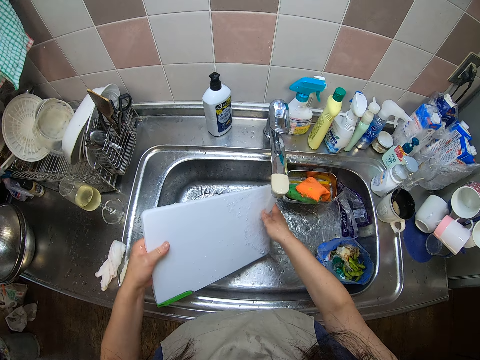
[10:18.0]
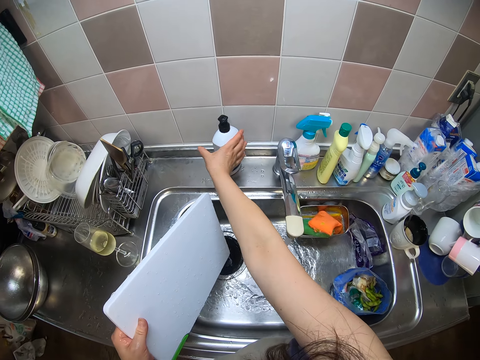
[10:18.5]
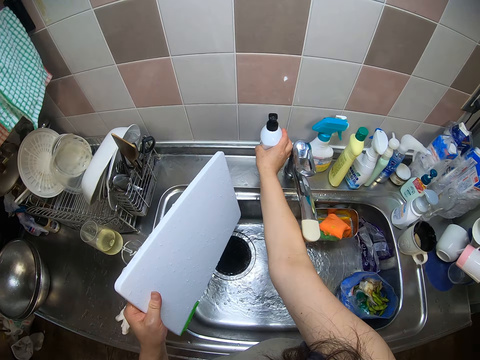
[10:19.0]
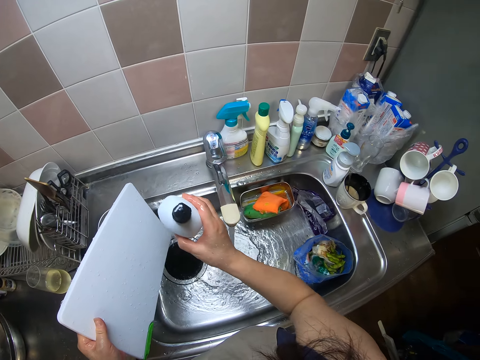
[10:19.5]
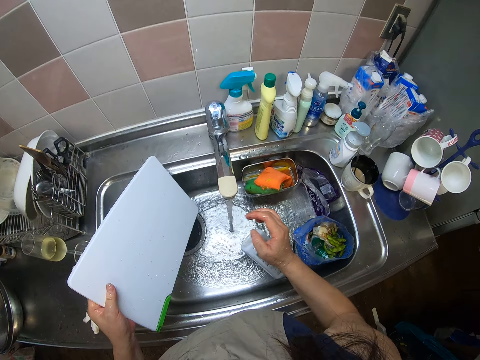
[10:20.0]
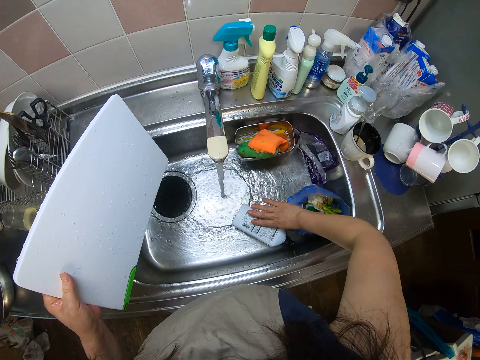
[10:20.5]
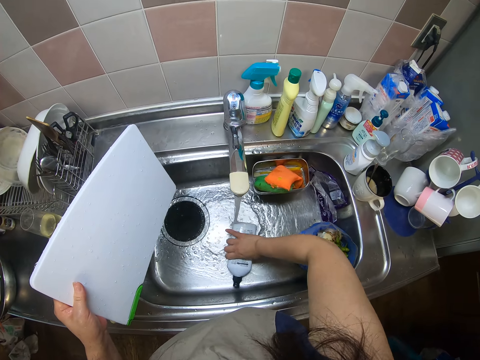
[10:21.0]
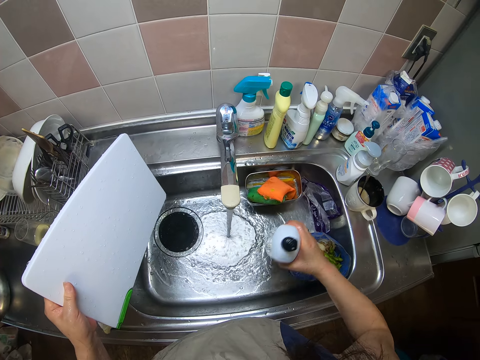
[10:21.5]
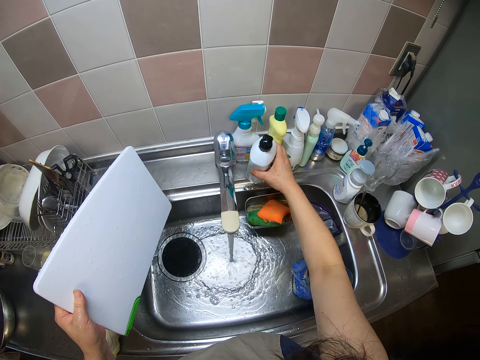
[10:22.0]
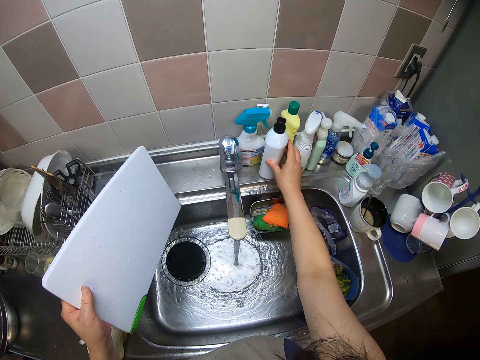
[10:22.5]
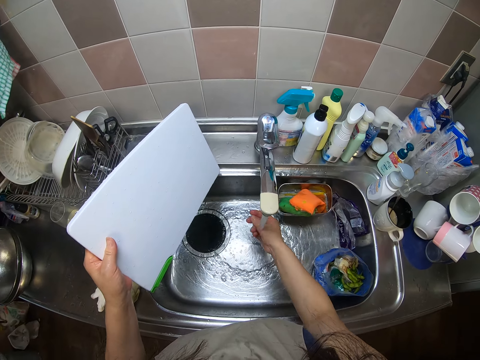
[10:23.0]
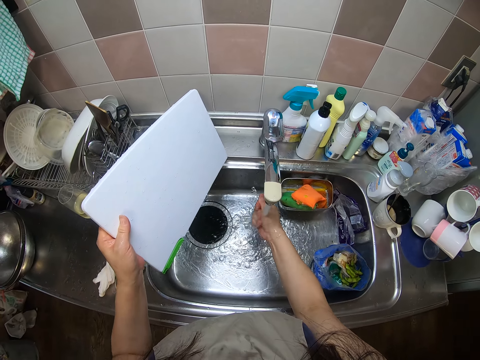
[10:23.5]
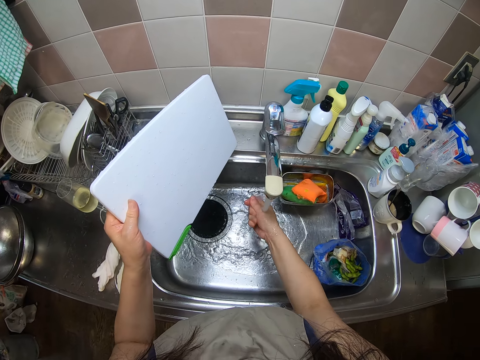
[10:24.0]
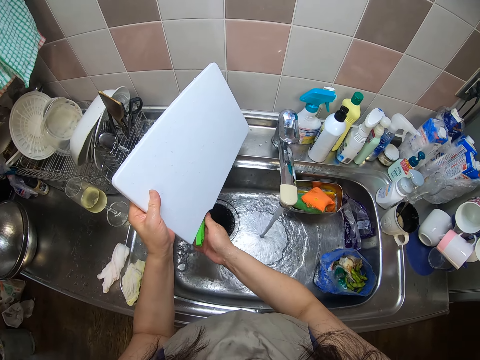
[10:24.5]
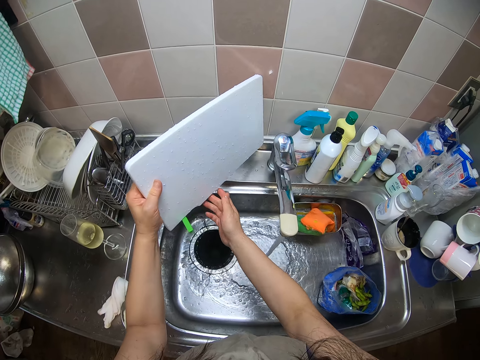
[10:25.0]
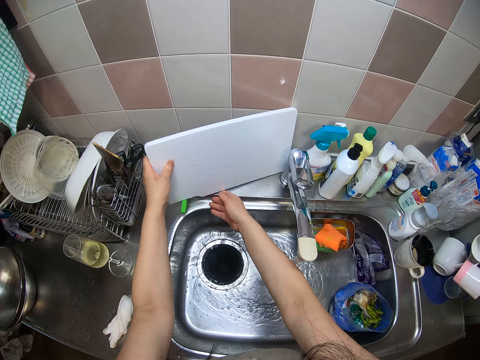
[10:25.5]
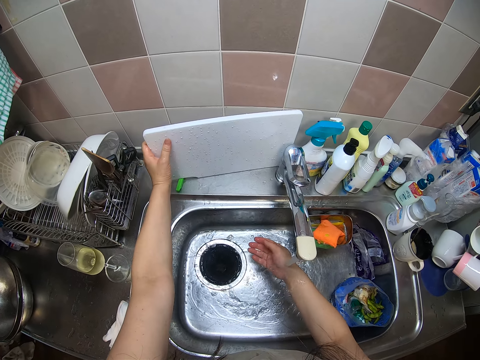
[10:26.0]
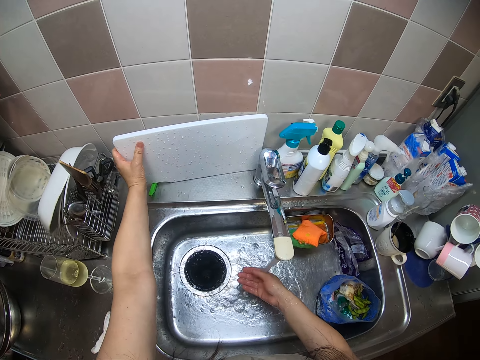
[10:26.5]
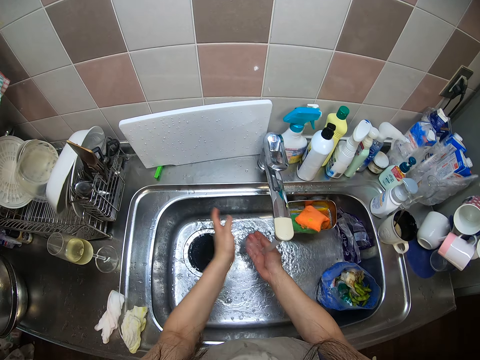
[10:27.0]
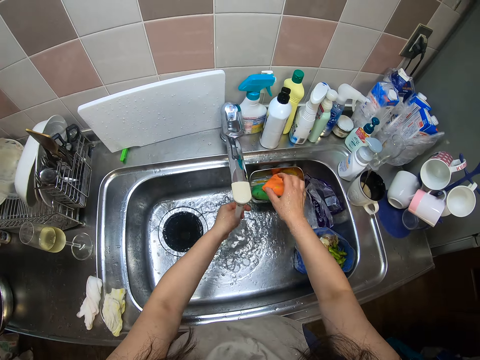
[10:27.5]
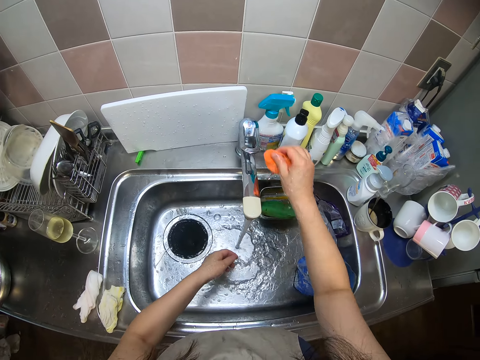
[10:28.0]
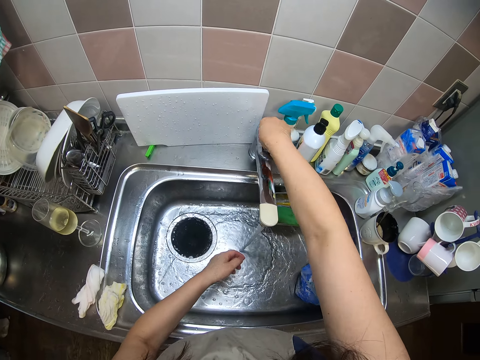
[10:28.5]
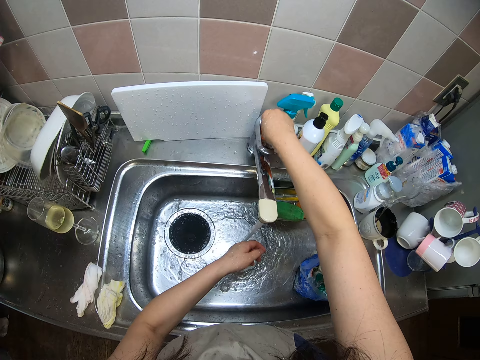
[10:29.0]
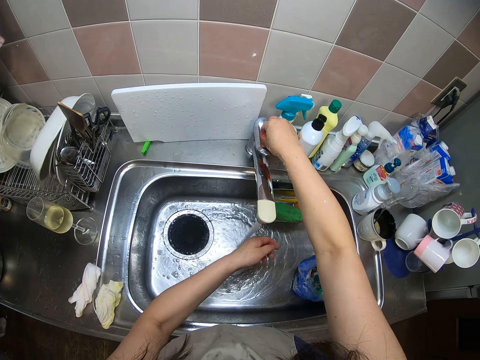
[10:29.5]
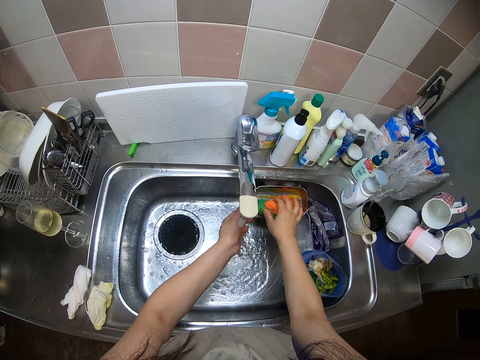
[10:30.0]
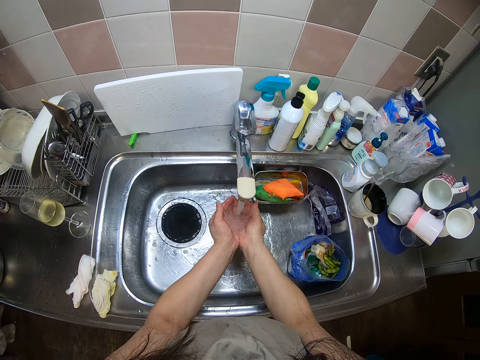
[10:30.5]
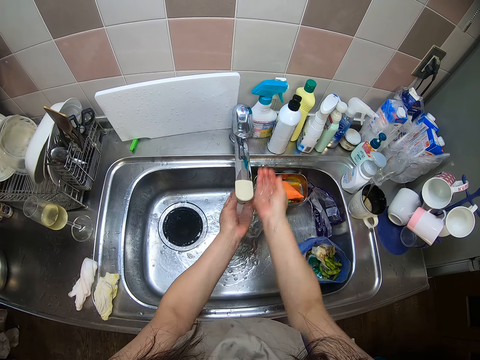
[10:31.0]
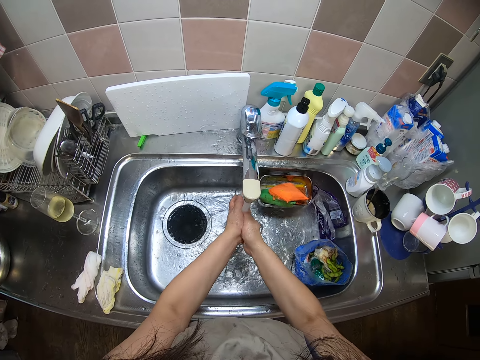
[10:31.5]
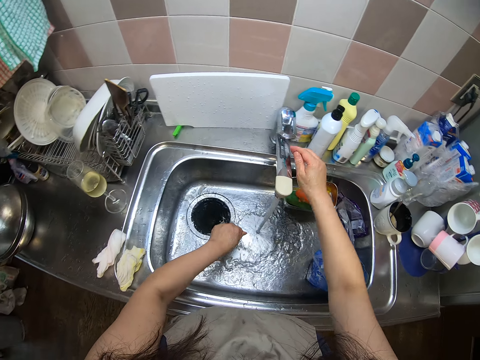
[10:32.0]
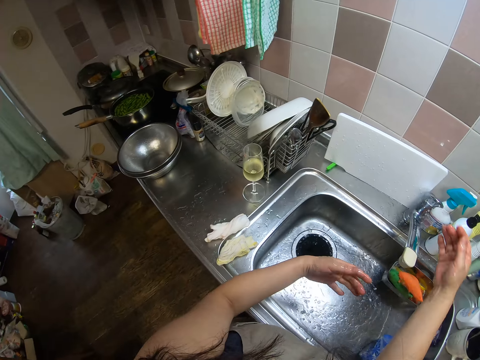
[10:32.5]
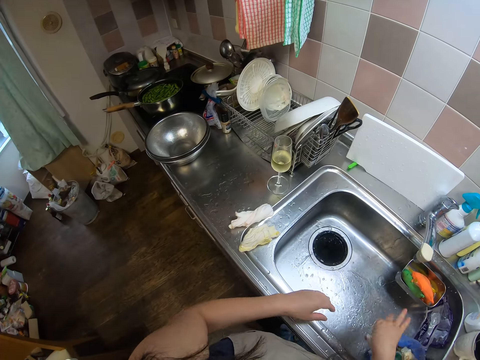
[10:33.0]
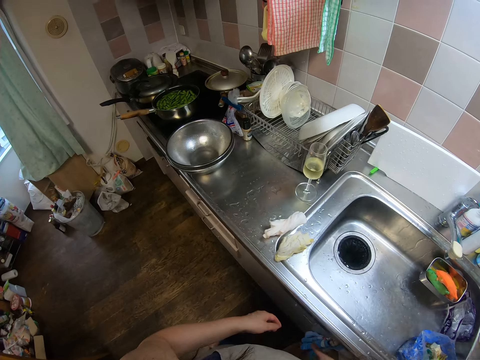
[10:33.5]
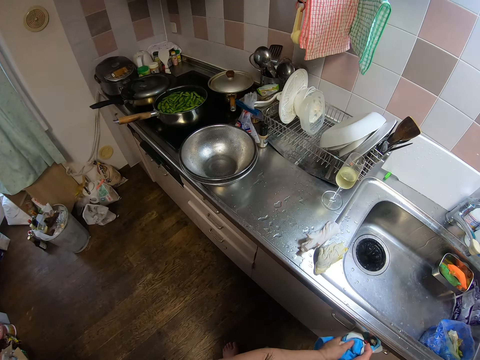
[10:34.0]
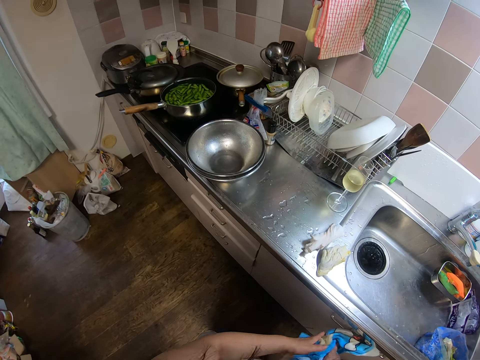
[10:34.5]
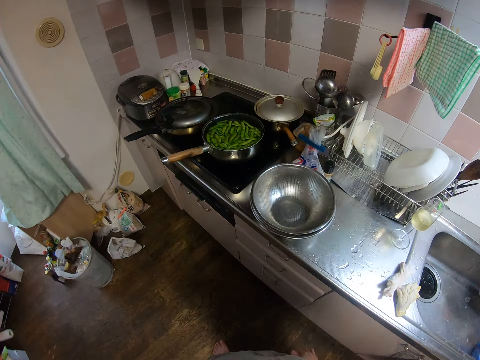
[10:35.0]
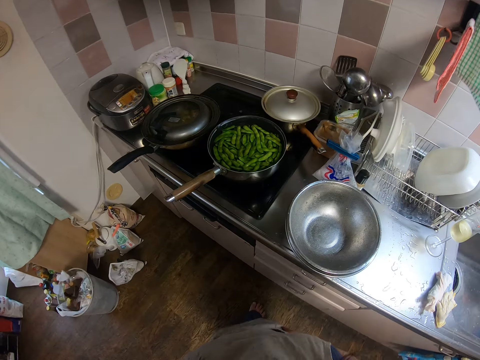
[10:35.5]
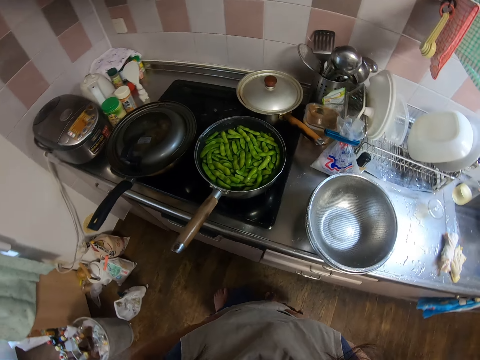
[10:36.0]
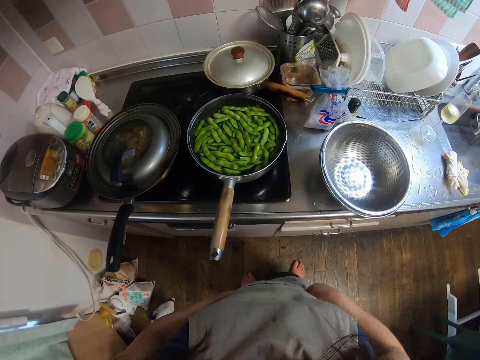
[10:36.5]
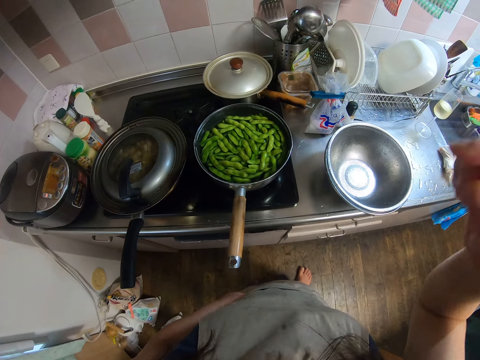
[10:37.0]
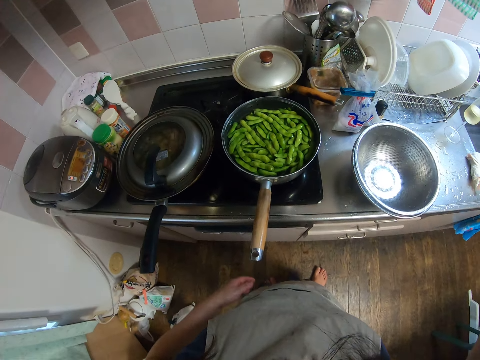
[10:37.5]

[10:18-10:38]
The camera wearer picks a bottle of soap from the sink with their right hand. They move the bottle beside the tap. They drop the bottle in the sink. They pick the bottle of soap from the sink with their right hand. They drop the bottle of soap on the sink with their right hand. They rinse their right hand. They open the stand of the chopping board. They rotate the stand of the chopping board. They place the chopping board on the sink against the wall. They rinse their hands. They pick a sponge from the sink with their right hand. They wash the handle of the tap with the sponge. They drop the sponge in the sink. They rinse the tap. They wash their hand. They pour water on the tap. They close the tap with their right hand. They shake their hand. They clean their hands with the other towel. They walk towards the cooker. They put their hands on the waist. They raise their hand.
